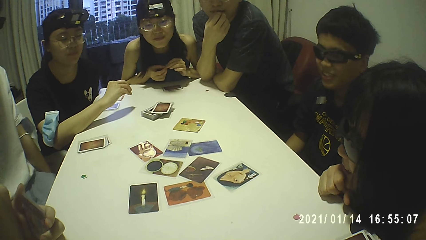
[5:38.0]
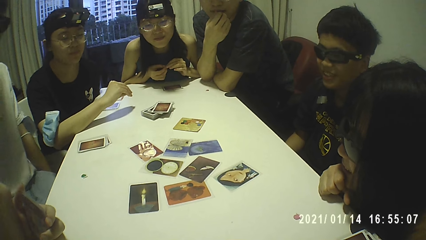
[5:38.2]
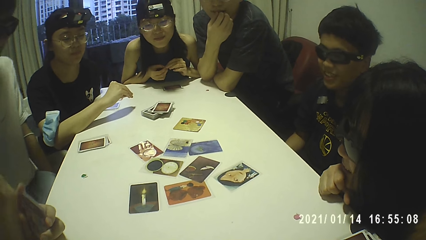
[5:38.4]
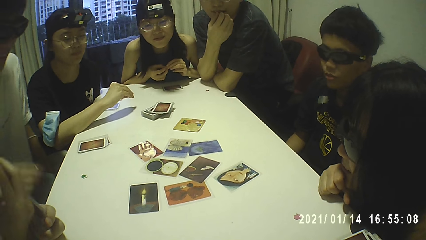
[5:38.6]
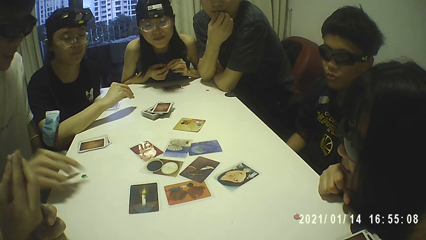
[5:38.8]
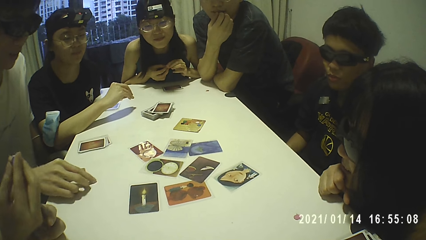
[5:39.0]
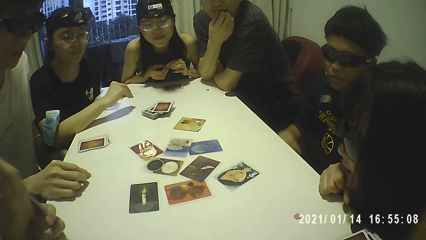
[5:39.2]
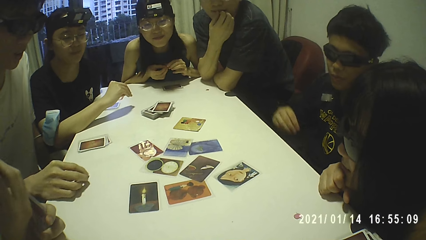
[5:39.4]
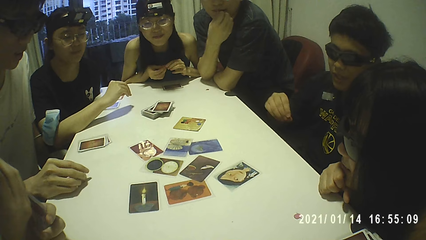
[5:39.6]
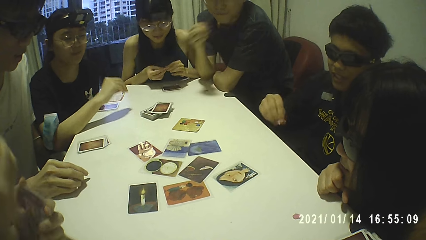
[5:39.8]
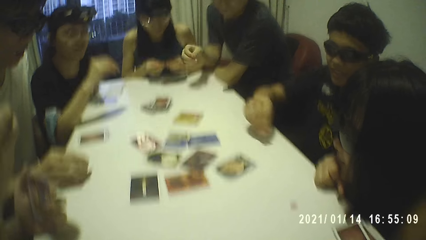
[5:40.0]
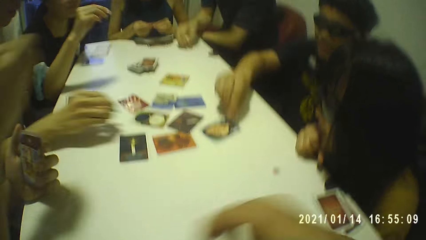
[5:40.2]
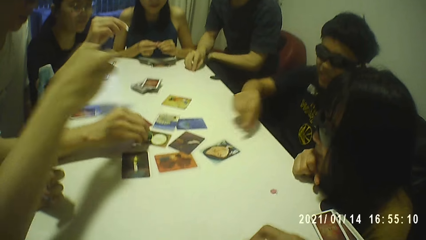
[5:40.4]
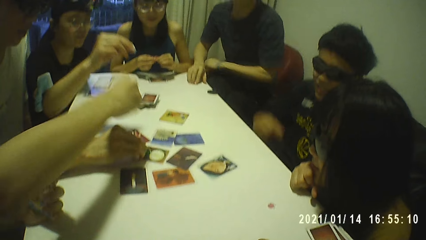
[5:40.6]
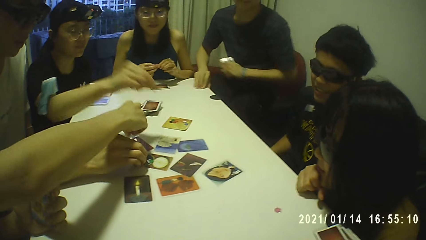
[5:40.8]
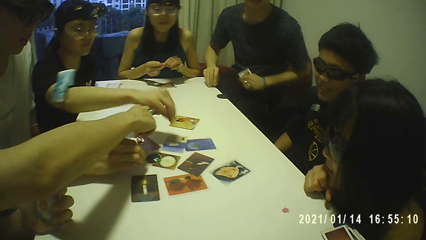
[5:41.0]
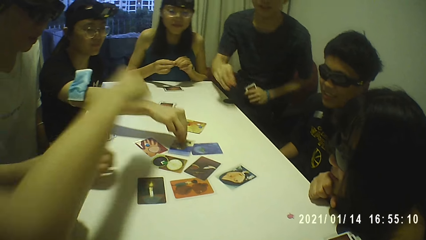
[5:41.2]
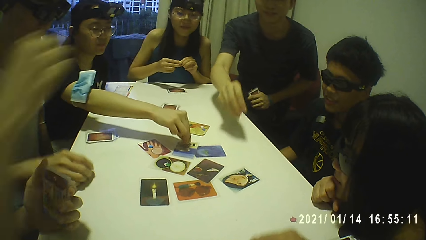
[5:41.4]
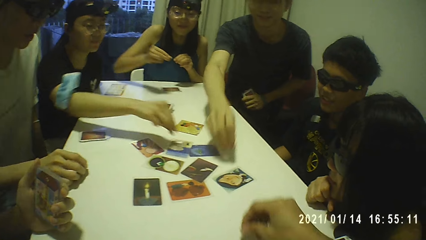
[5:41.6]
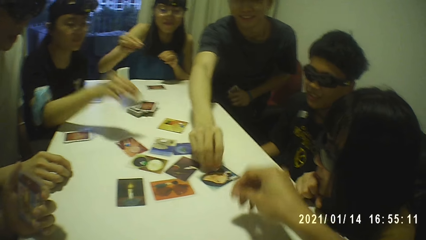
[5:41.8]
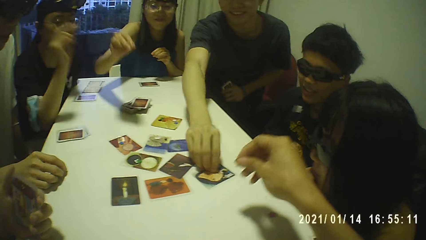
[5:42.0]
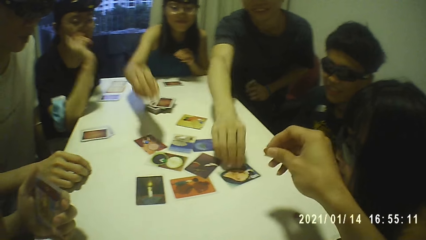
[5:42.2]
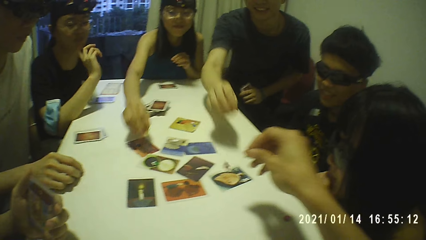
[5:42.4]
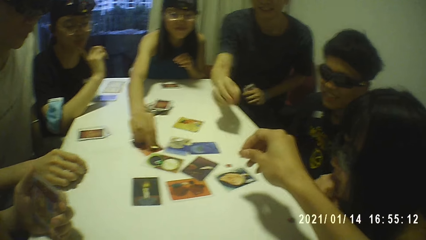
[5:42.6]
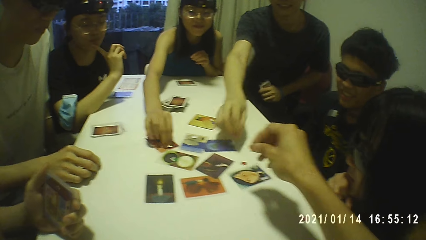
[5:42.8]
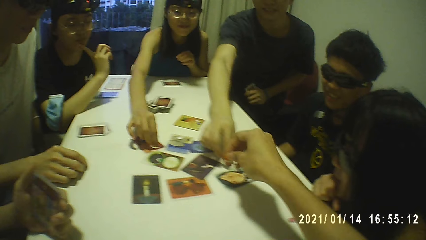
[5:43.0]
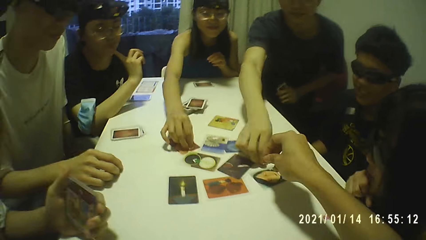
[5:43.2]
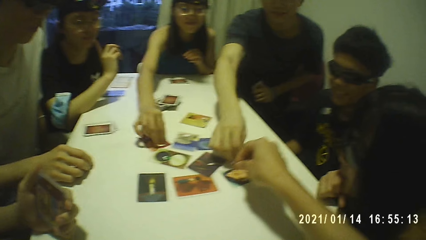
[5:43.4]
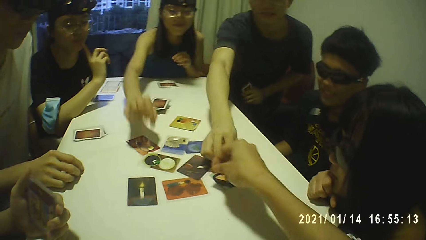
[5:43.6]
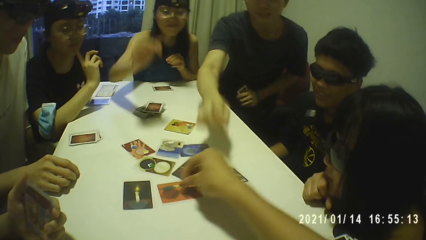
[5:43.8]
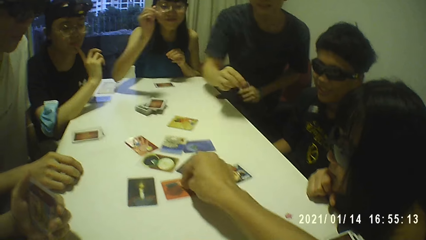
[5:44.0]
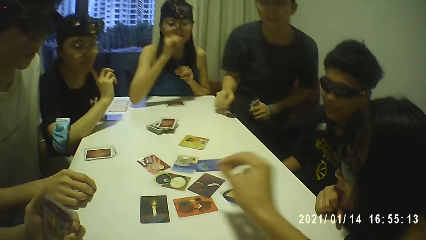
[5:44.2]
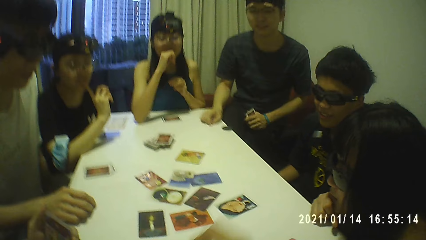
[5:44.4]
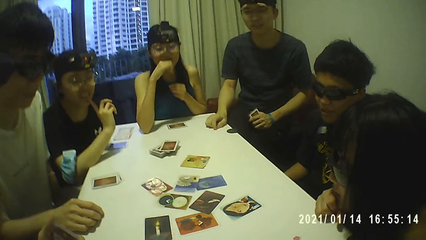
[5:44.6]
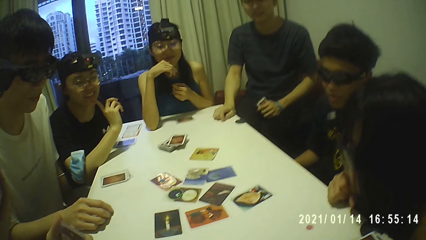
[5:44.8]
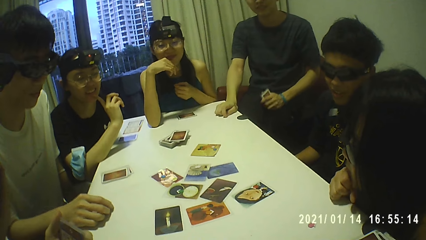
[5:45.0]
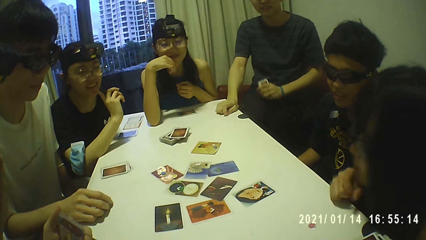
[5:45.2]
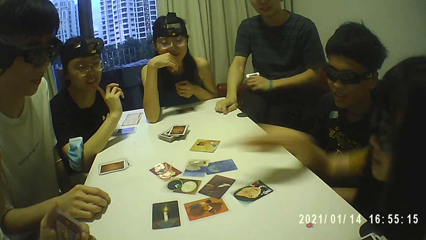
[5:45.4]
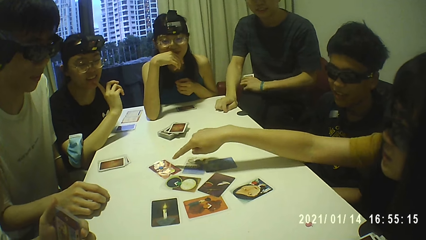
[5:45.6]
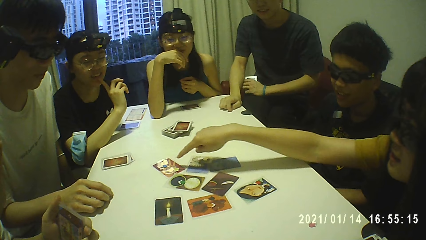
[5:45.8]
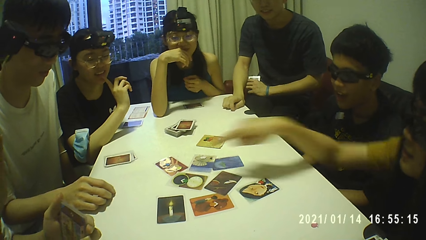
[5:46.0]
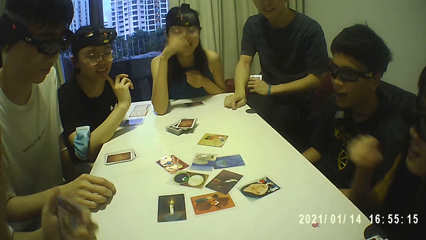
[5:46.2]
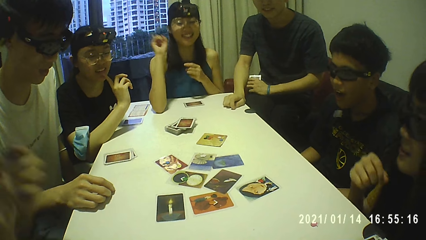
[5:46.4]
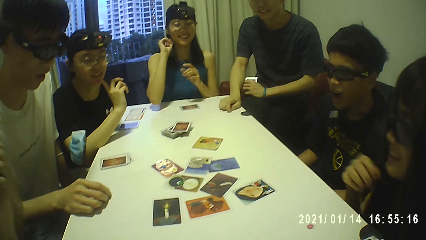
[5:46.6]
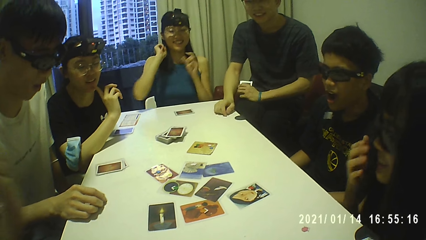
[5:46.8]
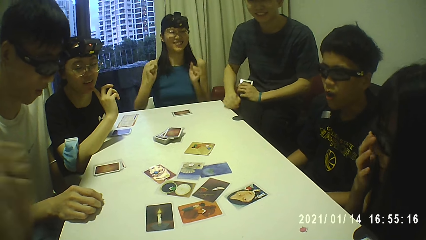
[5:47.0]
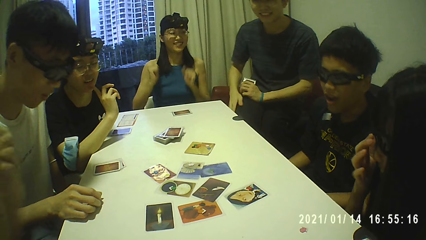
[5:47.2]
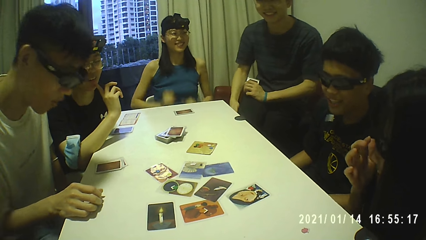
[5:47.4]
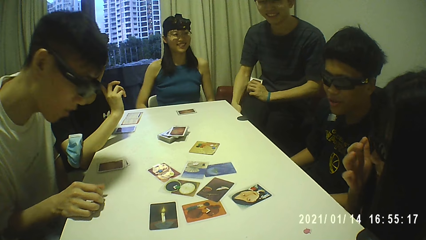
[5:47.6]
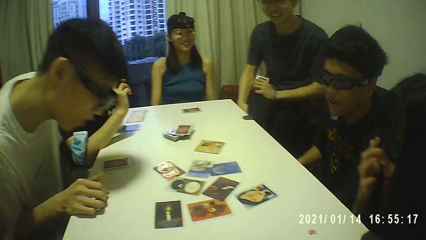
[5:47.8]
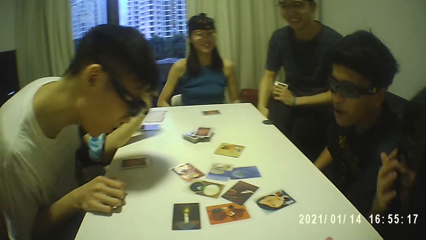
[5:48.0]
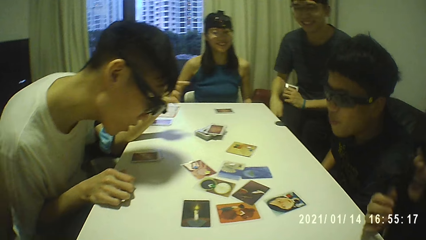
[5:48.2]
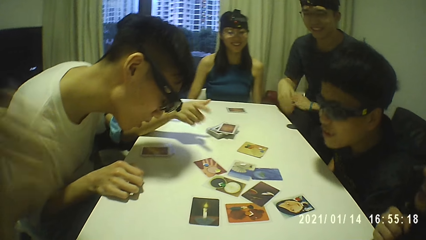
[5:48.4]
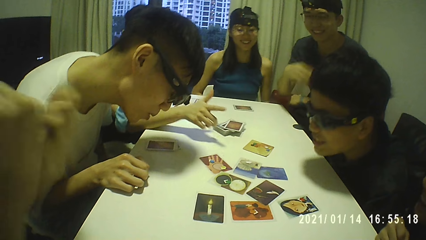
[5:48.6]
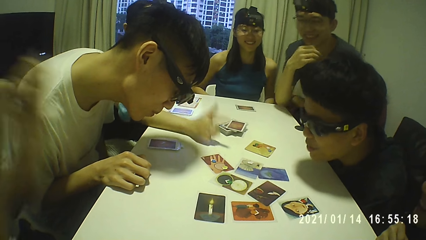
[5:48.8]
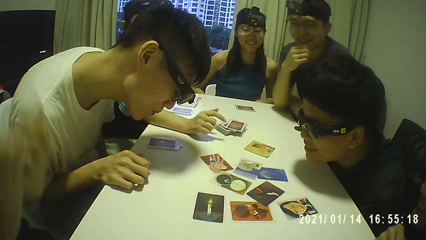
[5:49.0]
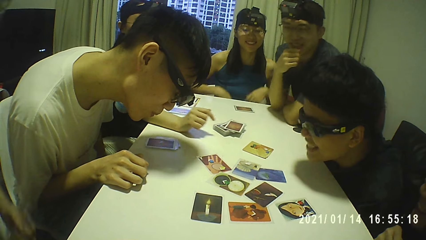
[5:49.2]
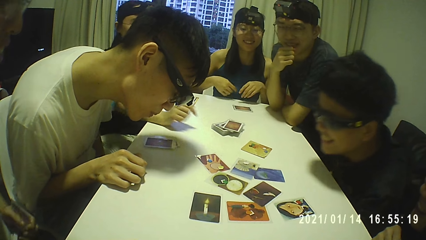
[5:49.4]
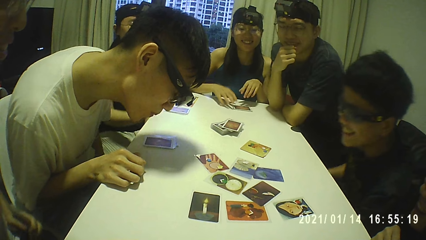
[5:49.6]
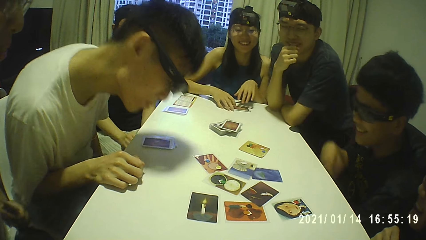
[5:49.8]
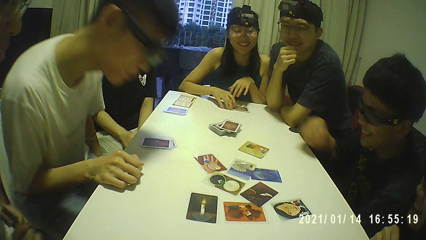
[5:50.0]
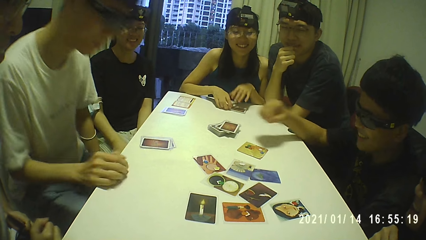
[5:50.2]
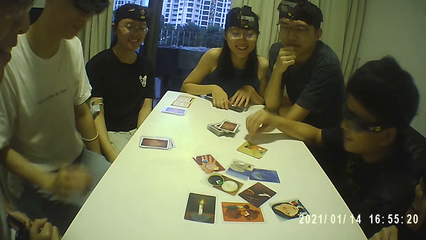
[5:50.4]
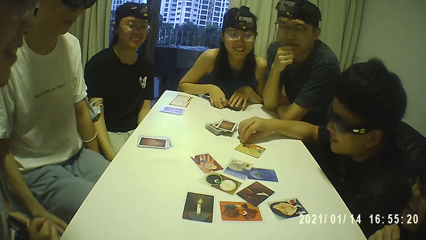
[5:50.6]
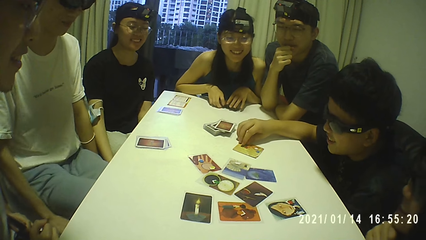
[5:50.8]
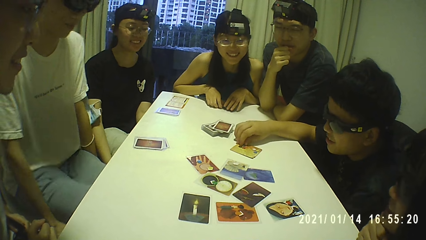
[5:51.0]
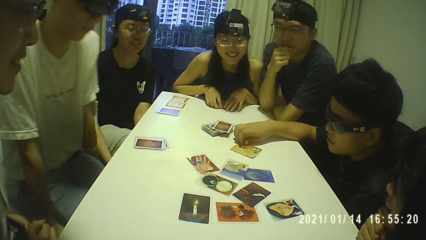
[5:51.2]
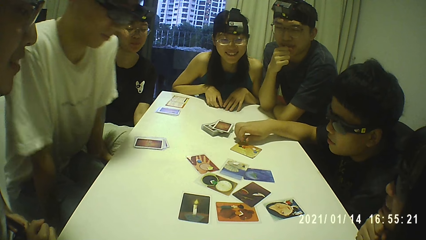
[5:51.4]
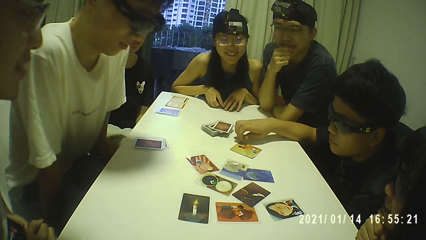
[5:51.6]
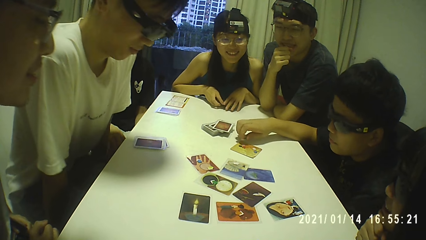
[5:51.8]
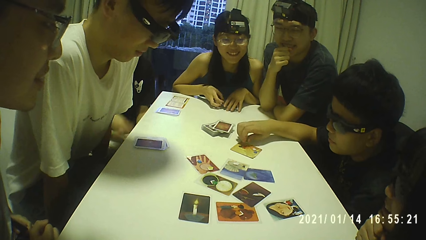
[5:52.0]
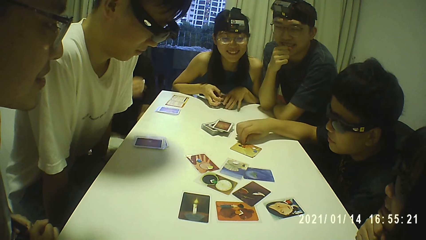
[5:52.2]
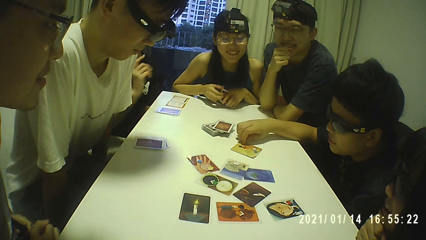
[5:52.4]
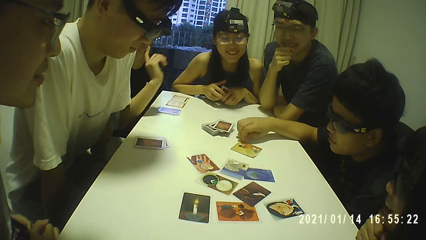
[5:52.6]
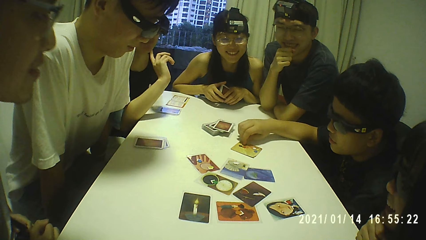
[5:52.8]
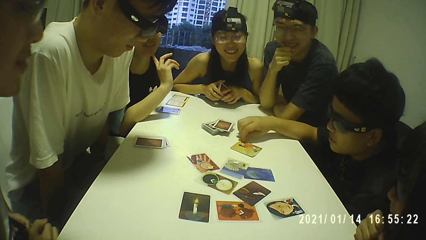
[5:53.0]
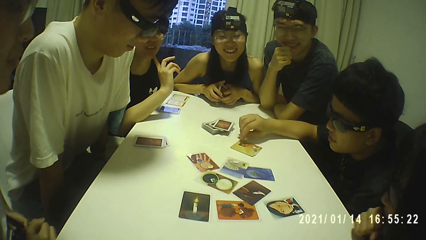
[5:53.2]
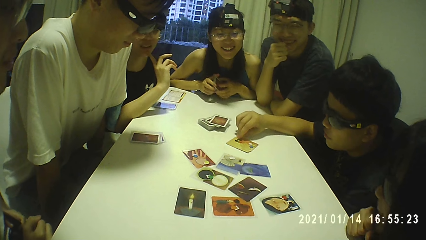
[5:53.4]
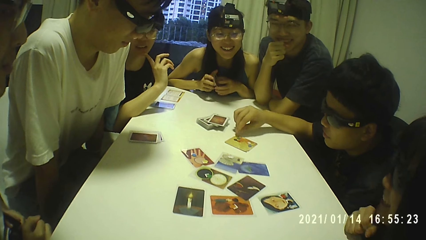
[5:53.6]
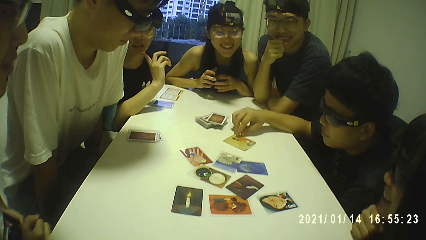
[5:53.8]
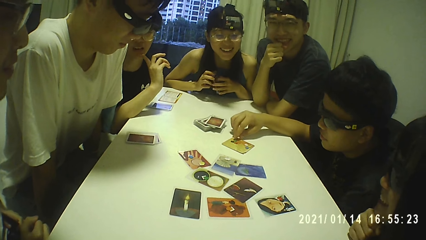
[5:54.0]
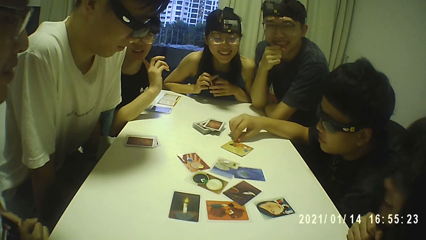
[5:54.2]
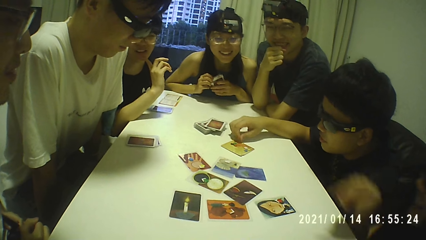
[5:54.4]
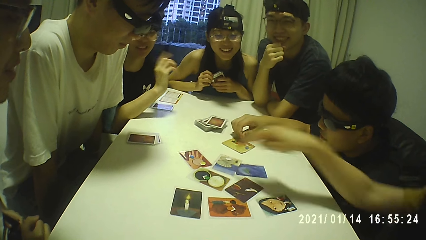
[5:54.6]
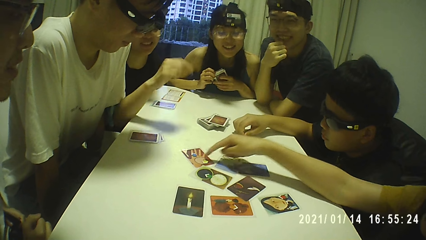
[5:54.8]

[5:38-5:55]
The camera wearer puts a small plastic coin on the table with his right hand.
